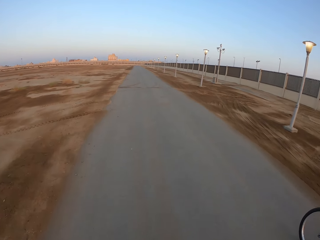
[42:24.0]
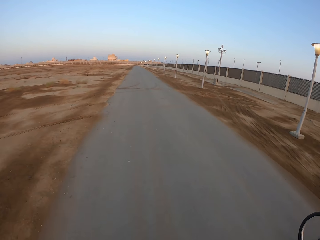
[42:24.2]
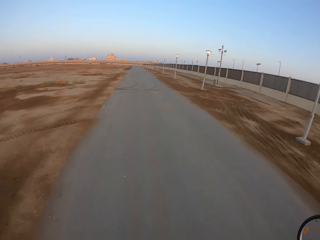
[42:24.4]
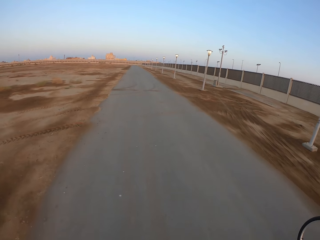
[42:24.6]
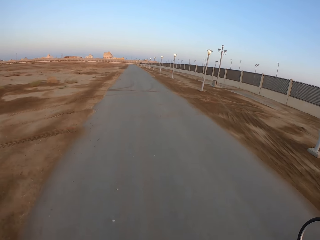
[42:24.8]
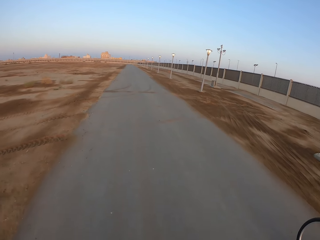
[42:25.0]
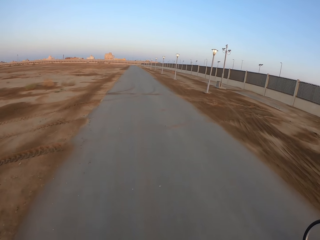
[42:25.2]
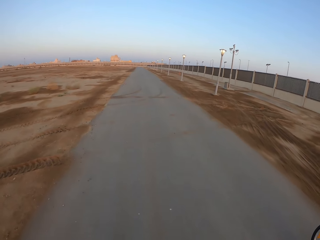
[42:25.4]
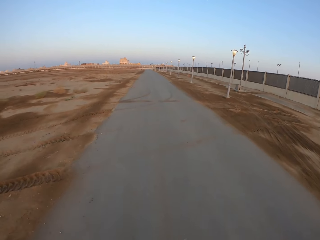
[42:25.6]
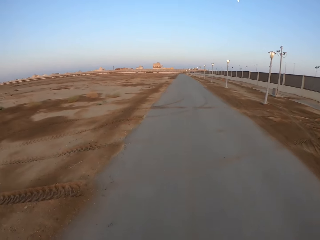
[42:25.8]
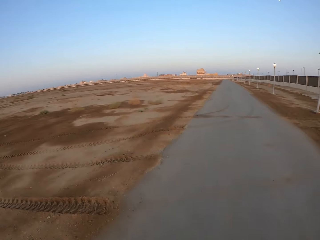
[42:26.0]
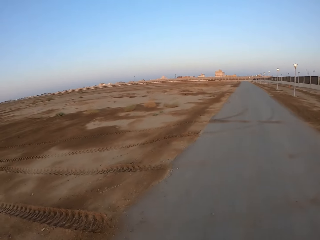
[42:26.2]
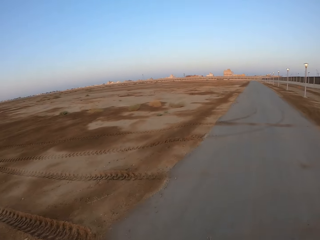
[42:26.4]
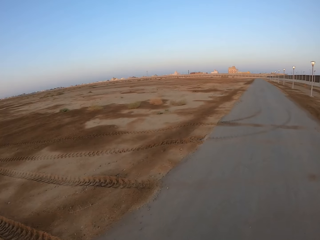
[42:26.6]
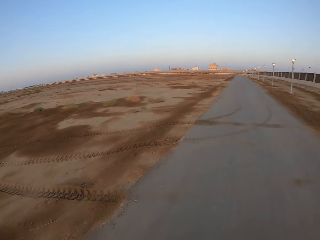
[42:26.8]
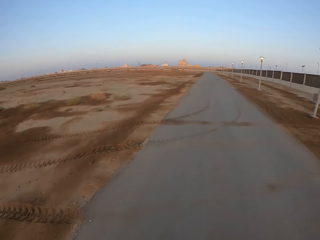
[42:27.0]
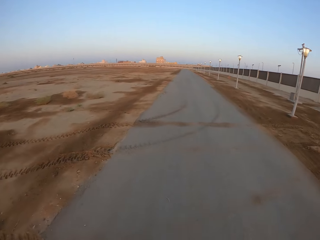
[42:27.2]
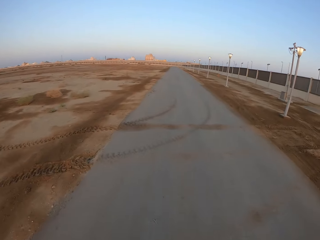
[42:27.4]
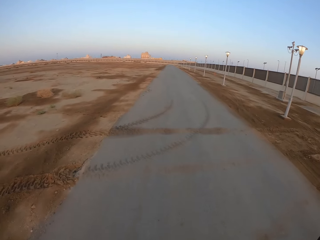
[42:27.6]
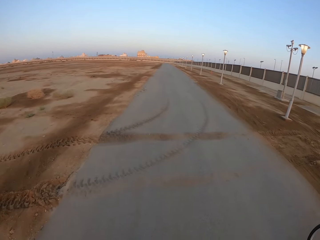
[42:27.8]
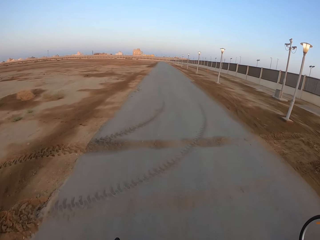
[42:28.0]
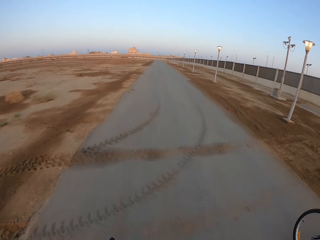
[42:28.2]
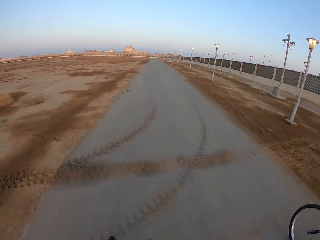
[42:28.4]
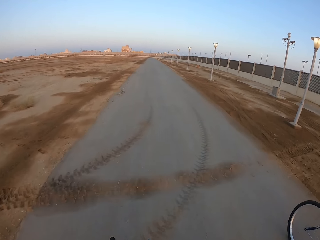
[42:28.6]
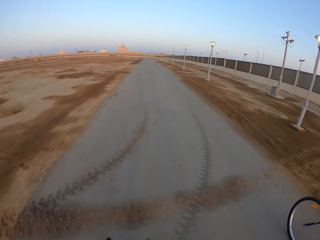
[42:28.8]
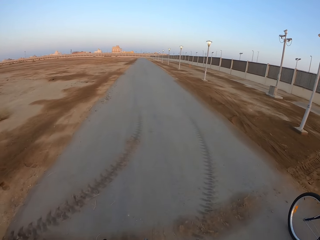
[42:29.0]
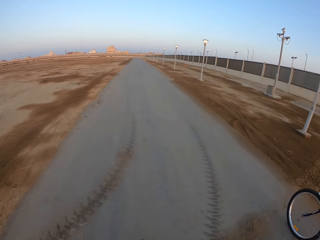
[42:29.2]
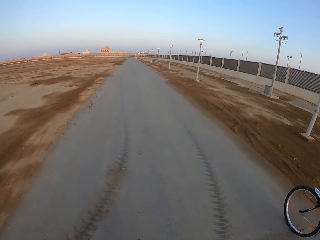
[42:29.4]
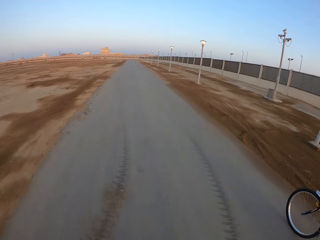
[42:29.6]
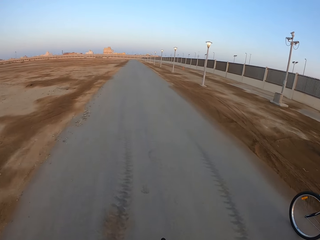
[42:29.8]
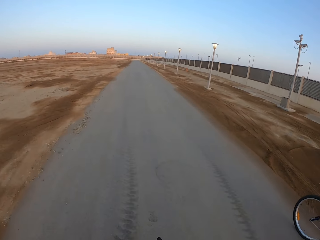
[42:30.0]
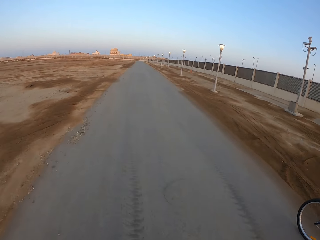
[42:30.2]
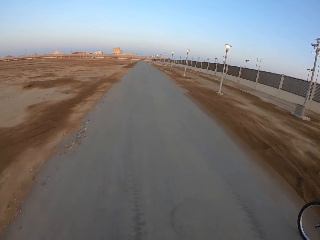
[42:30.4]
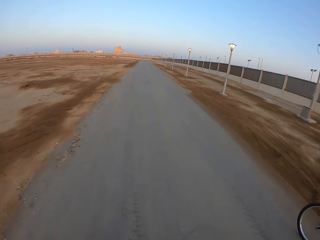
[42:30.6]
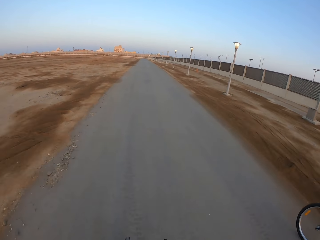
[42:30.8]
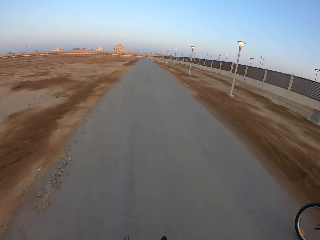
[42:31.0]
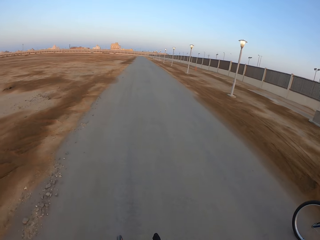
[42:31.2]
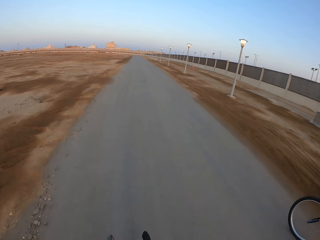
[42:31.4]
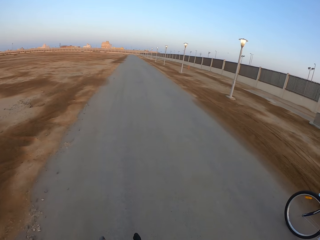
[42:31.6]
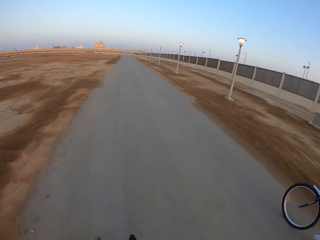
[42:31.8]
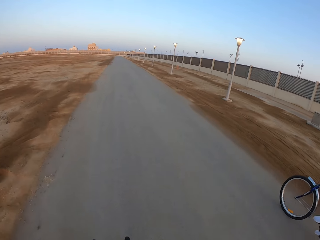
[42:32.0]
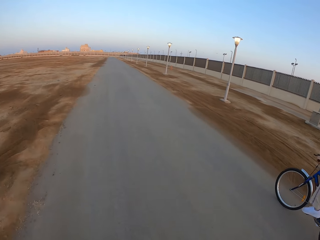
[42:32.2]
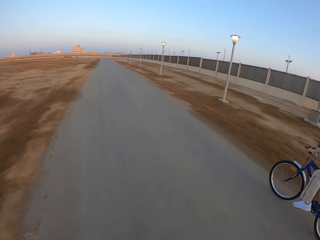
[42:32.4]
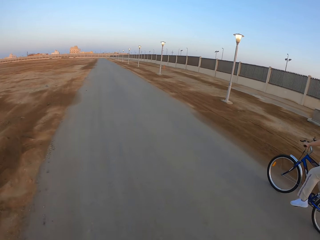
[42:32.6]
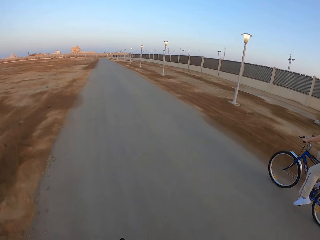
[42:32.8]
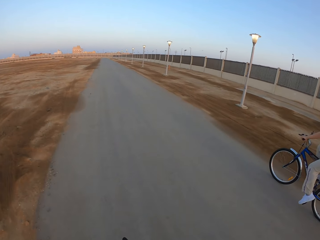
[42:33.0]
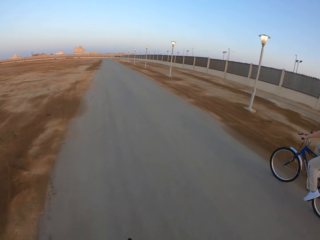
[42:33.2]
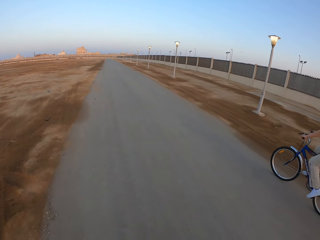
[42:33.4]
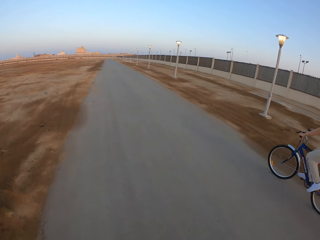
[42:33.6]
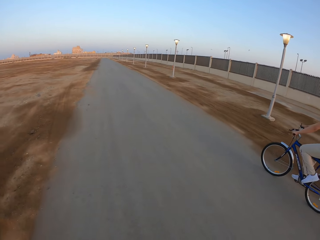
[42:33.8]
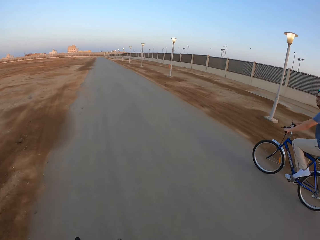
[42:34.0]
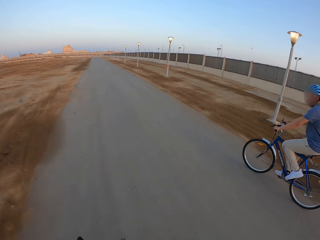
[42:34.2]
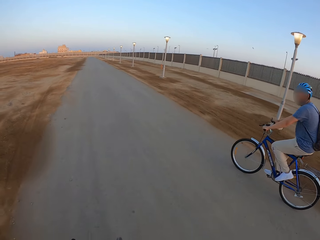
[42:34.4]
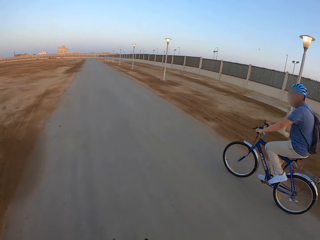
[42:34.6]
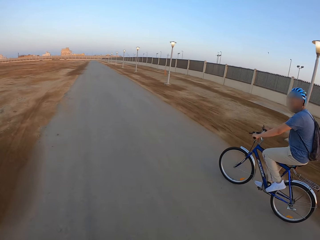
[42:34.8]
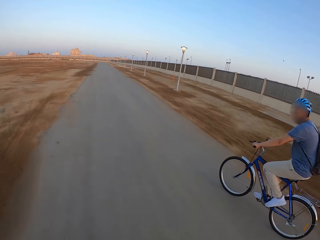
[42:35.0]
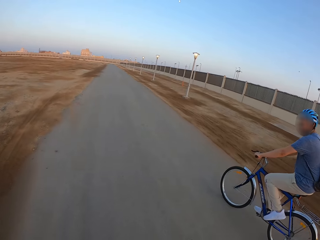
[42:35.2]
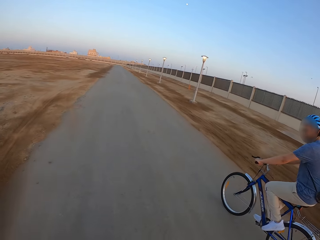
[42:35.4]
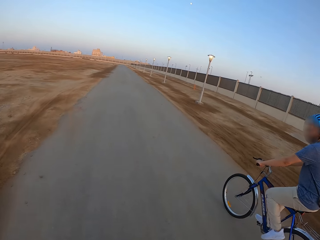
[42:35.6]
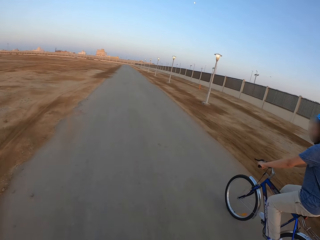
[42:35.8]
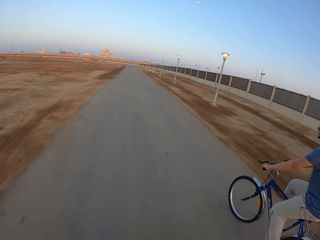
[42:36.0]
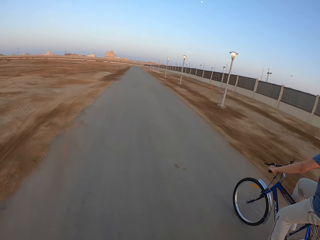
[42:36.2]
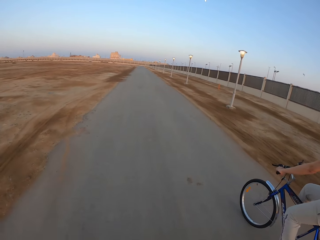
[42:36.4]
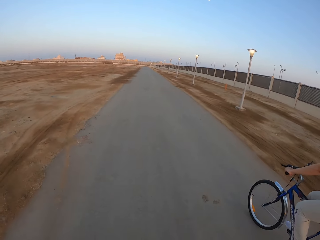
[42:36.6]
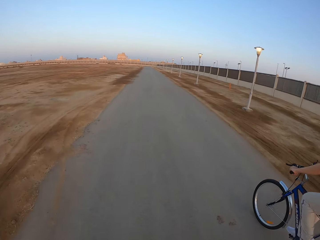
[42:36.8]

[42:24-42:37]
The camera wearer looks around. A man rides the bicycle.

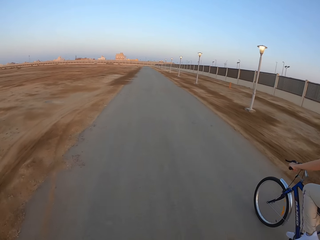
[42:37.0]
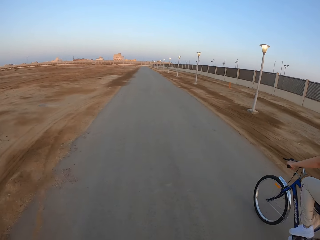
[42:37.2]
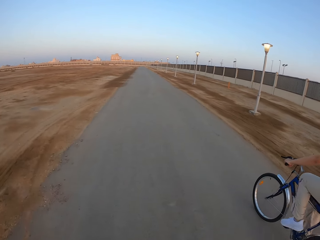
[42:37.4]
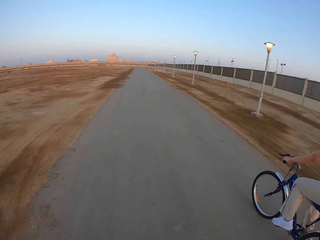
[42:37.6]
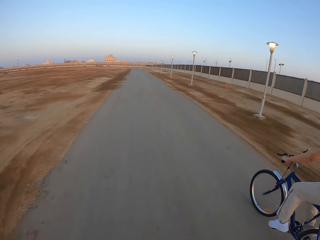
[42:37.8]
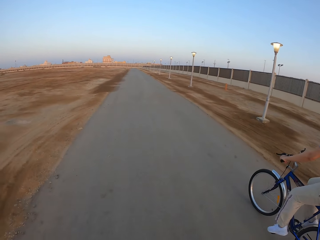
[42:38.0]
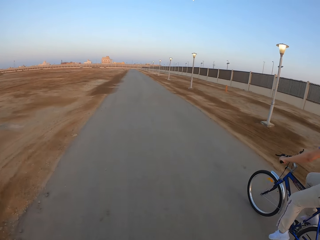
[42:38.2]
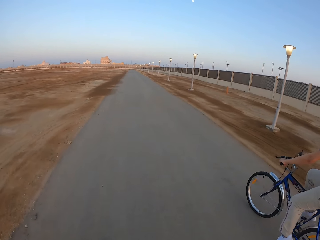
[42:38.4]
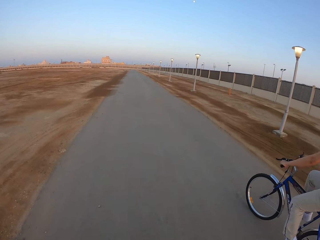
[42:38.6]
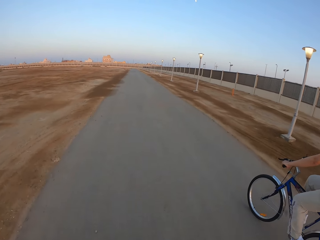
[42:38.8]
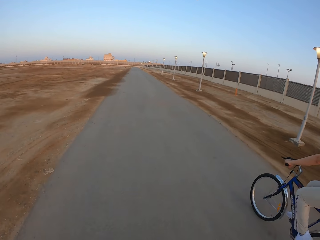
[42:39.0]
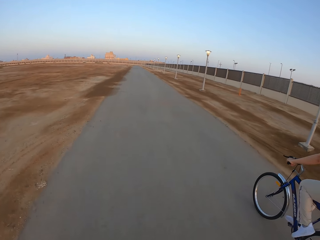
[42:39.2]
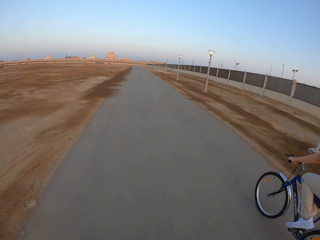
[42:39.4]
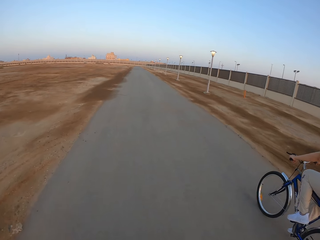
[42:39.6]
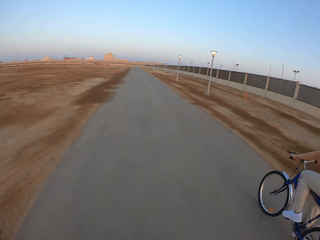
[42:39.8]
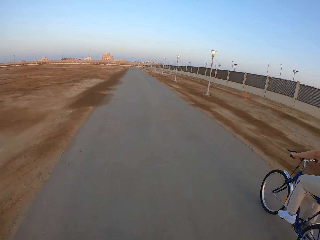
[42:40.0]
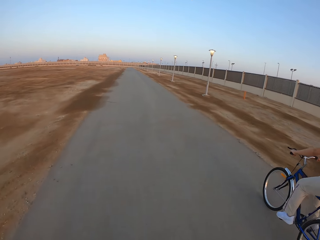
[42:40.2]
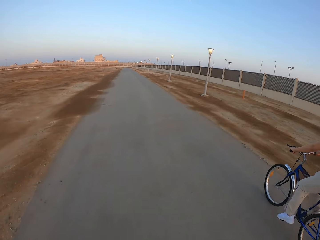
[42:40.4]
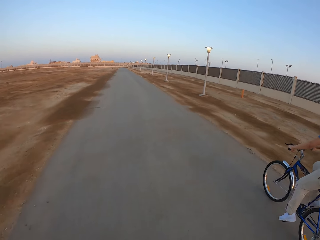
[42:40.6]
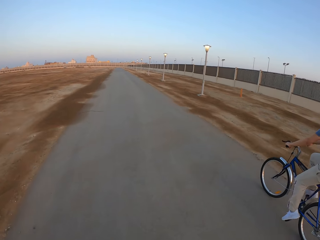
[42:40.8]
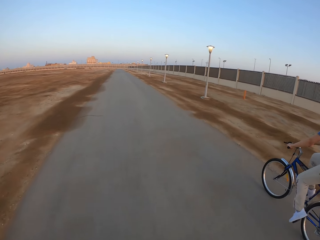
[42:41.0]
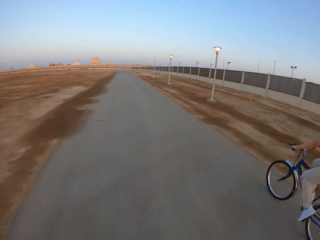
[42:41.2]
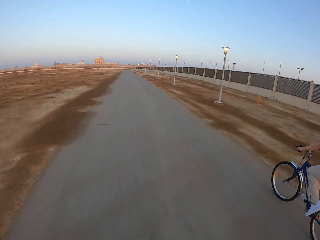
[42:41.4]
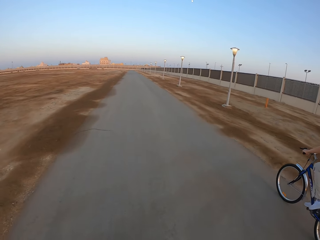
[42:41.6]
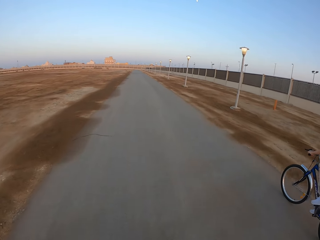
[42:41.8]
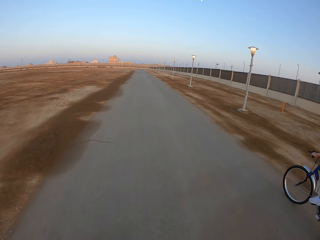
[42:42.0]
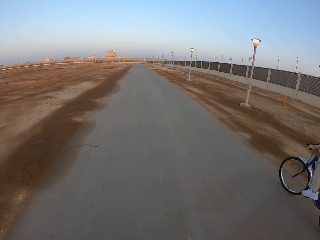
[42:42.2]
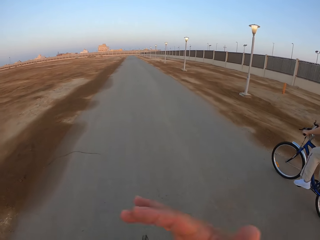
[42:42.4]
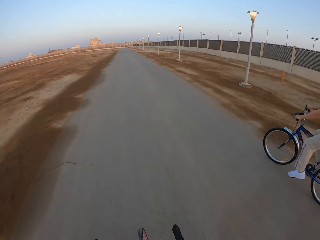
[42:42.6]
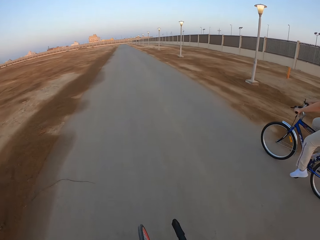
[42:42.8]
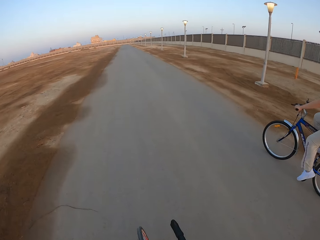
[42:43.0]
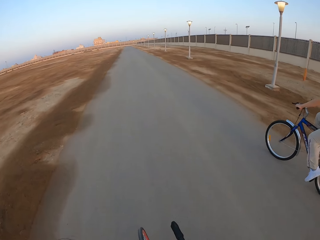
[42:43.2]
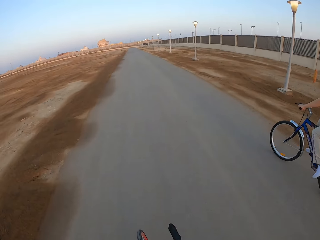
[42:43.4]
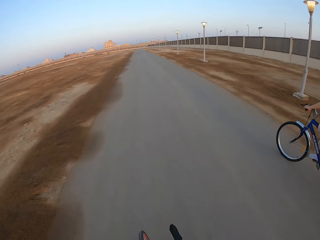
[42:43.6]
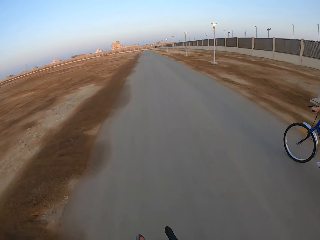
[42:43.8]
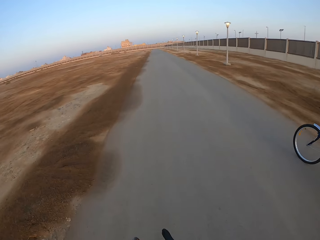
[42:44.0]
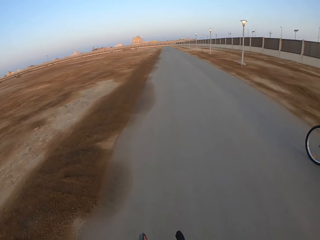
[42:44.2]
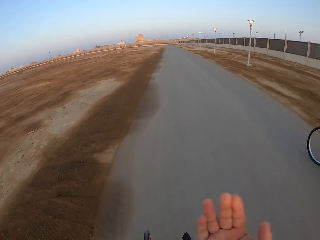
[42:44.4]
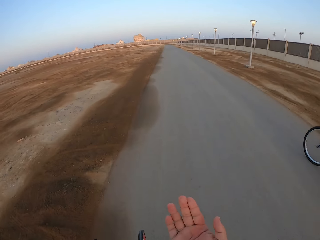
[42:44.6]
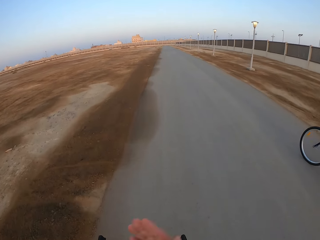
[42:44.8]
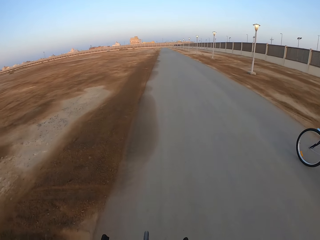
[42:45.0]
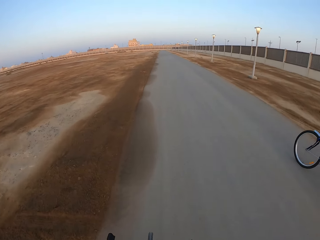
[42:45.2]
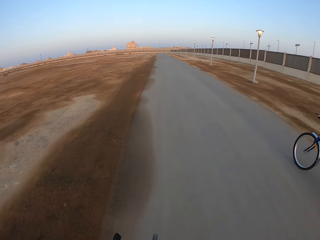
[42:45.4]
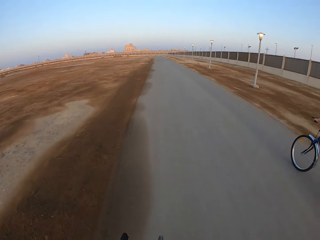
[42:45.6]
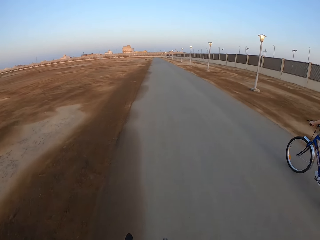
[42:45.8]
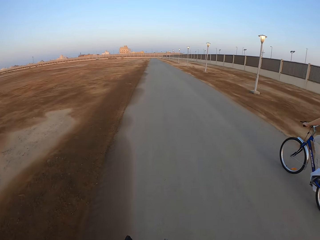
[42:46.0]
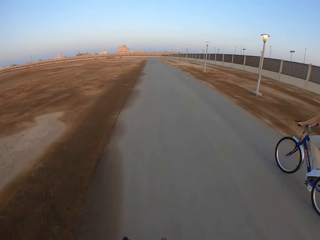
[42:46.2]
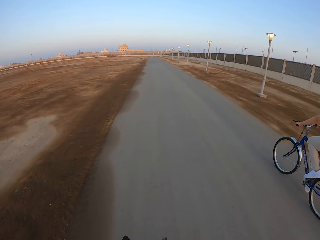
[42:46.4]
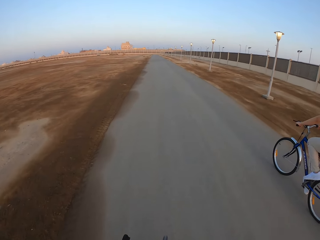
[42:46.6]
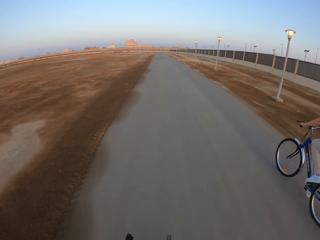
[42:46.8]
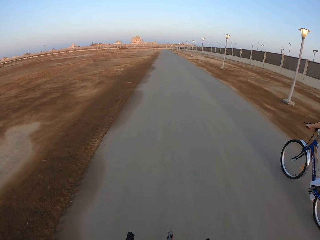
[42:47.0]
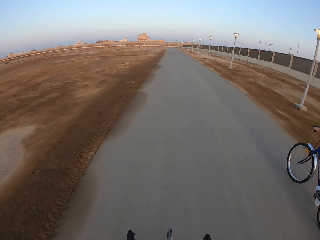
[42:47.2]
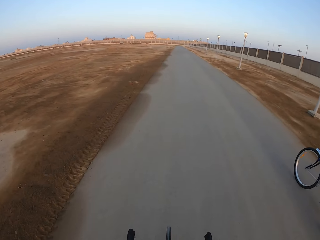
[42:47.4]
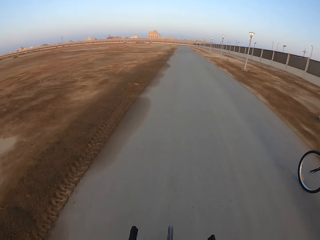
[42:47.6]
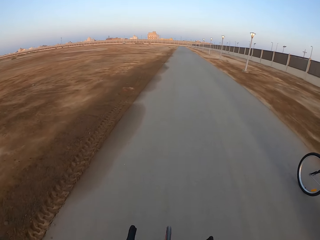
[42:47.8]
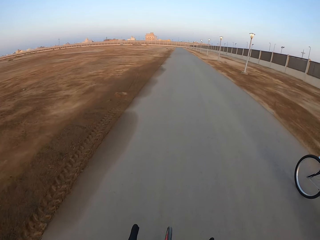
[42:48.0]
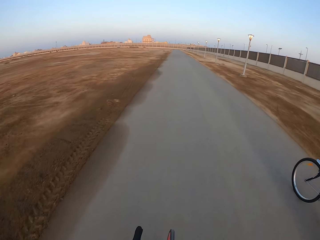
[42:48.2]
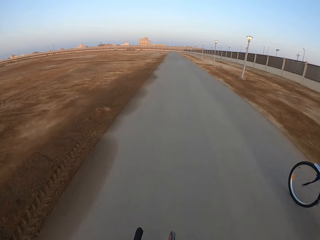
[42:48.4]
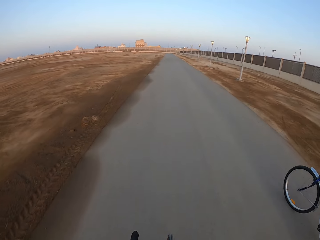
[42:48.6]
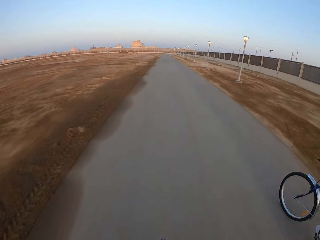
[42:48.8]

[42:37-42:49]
The camera wearer moves the hand and rides the bicycle.
